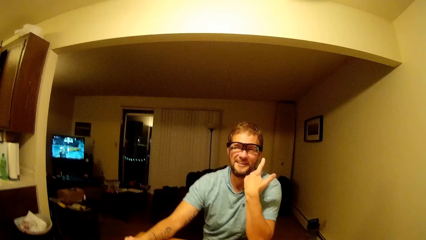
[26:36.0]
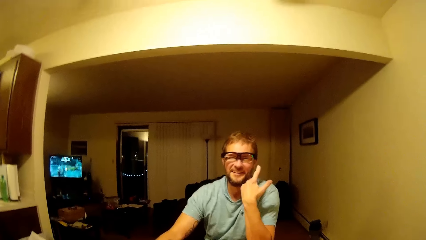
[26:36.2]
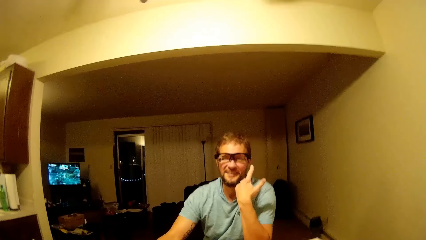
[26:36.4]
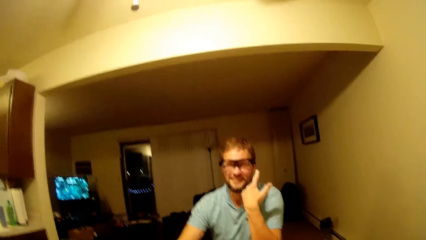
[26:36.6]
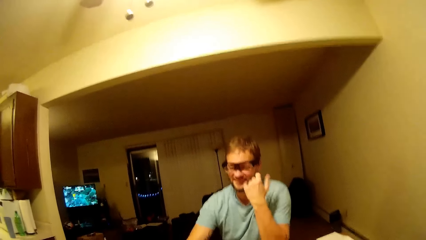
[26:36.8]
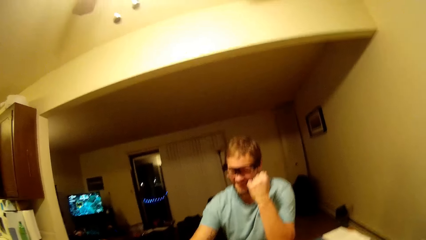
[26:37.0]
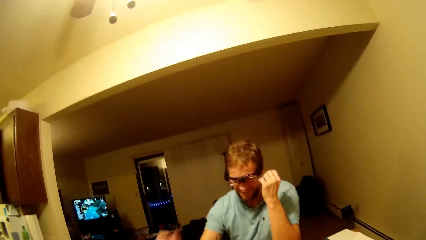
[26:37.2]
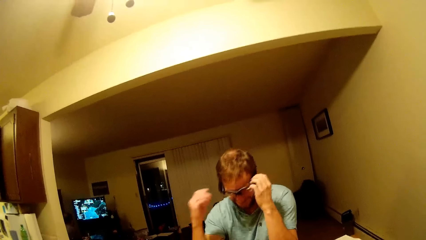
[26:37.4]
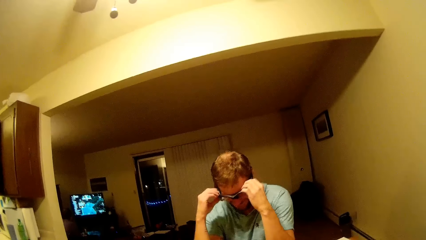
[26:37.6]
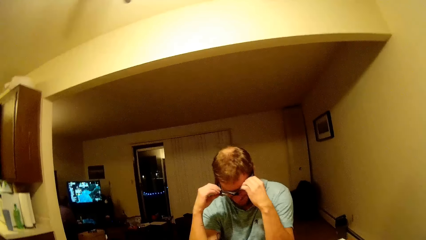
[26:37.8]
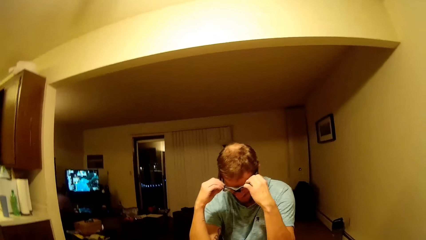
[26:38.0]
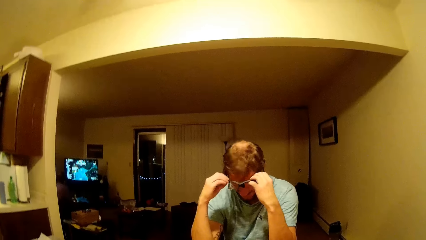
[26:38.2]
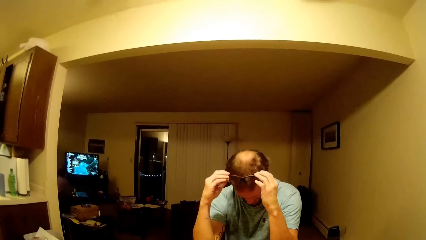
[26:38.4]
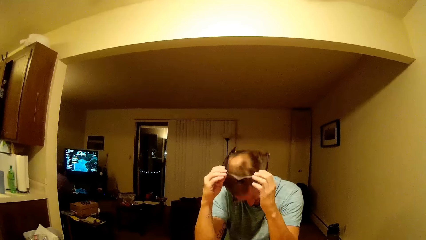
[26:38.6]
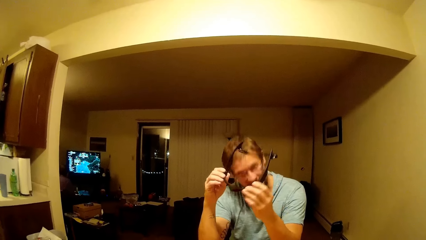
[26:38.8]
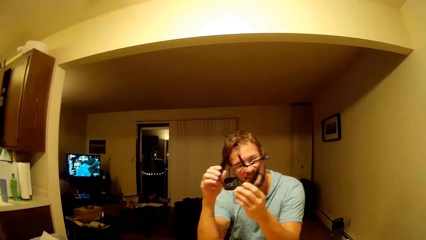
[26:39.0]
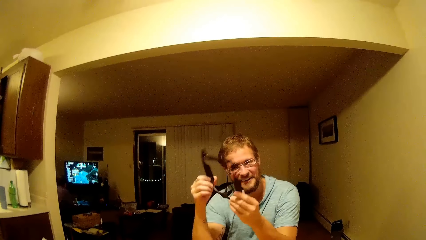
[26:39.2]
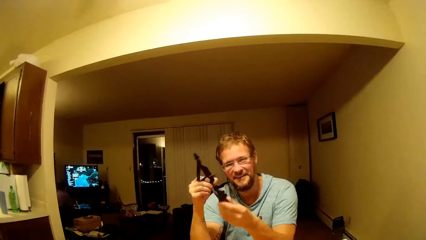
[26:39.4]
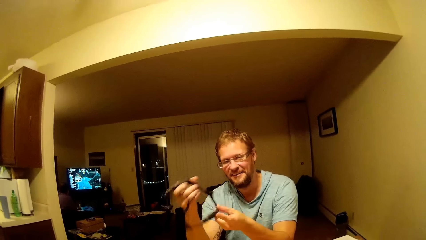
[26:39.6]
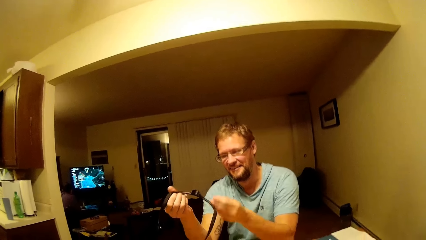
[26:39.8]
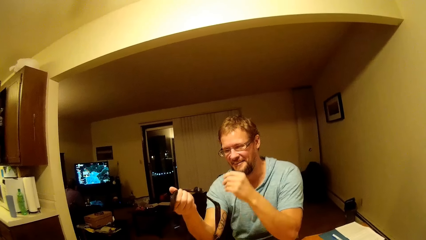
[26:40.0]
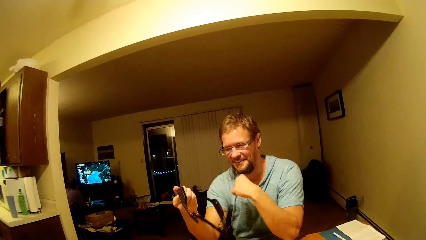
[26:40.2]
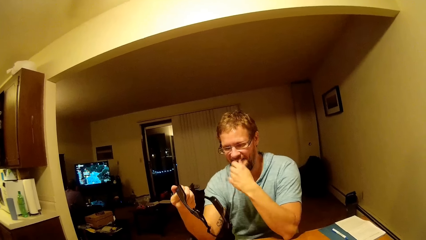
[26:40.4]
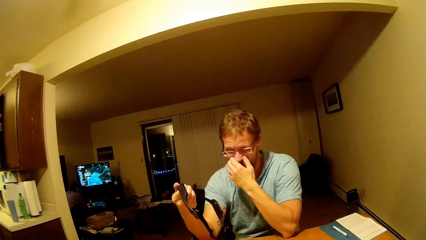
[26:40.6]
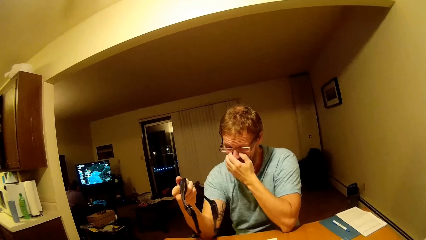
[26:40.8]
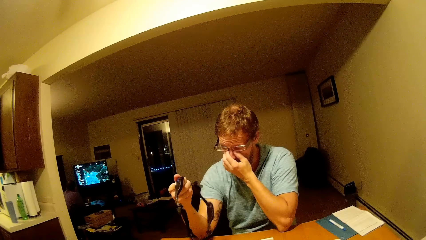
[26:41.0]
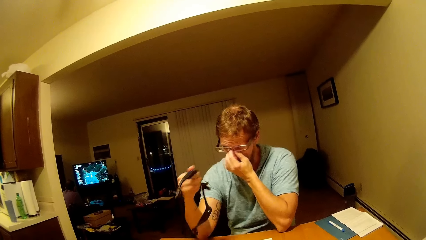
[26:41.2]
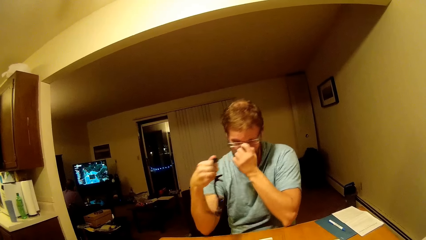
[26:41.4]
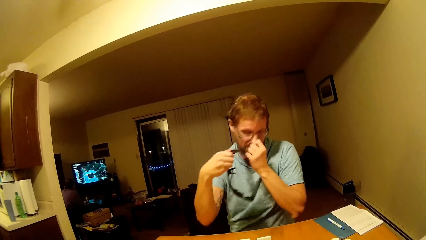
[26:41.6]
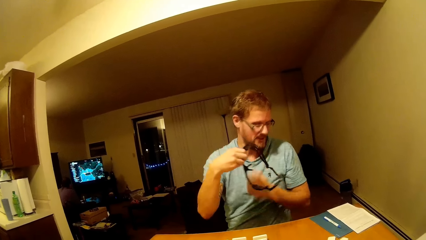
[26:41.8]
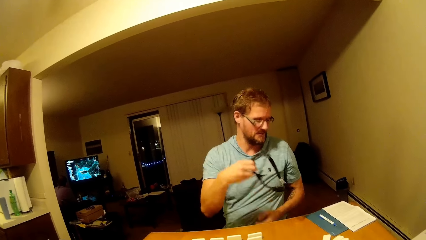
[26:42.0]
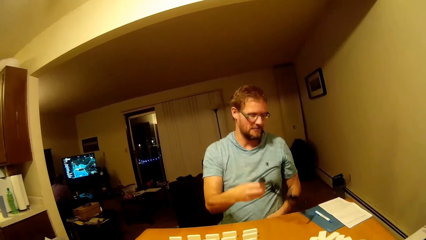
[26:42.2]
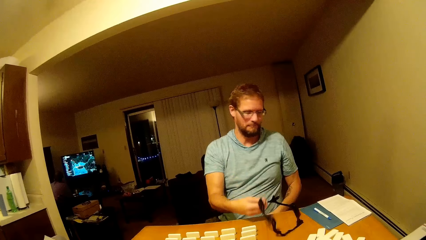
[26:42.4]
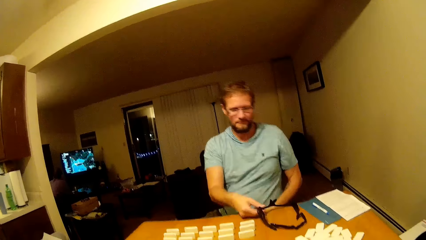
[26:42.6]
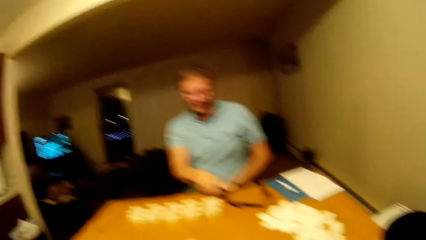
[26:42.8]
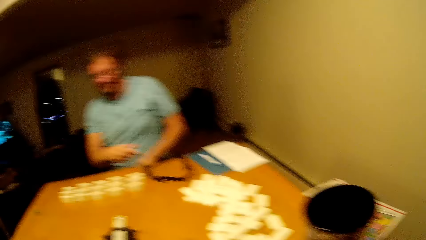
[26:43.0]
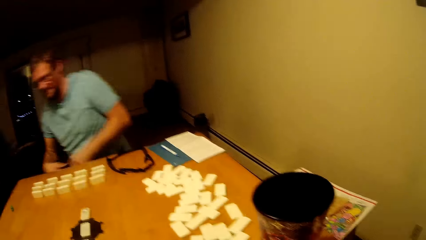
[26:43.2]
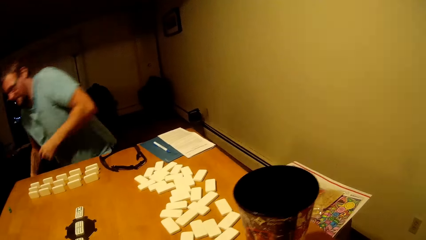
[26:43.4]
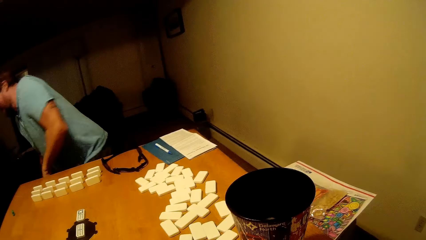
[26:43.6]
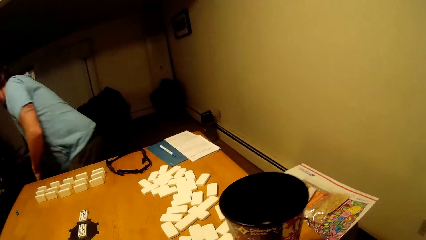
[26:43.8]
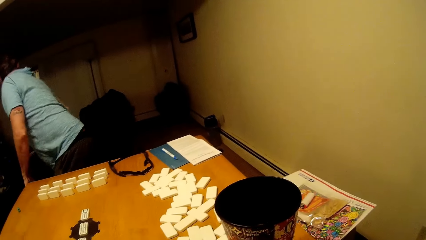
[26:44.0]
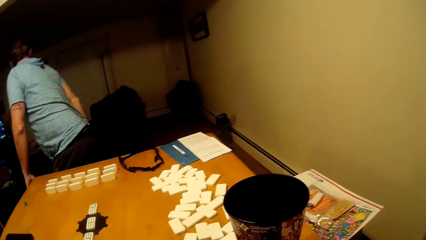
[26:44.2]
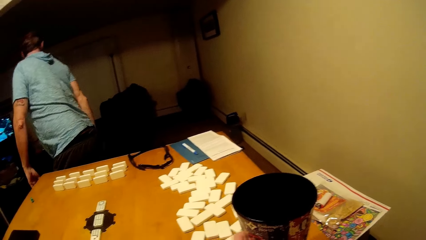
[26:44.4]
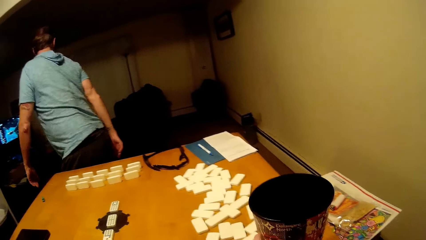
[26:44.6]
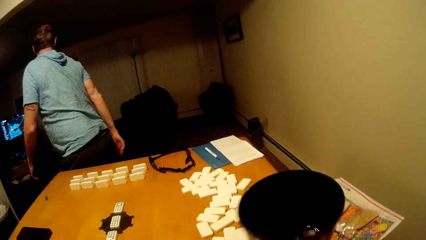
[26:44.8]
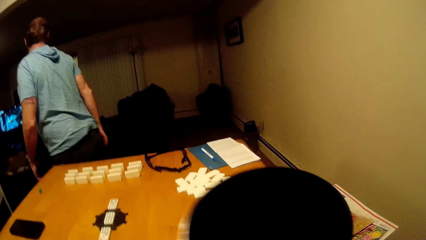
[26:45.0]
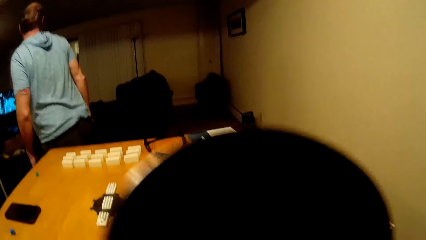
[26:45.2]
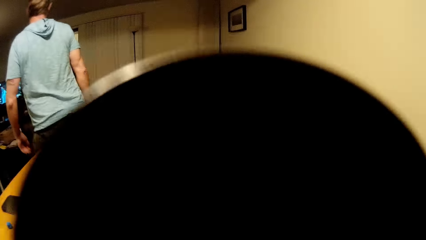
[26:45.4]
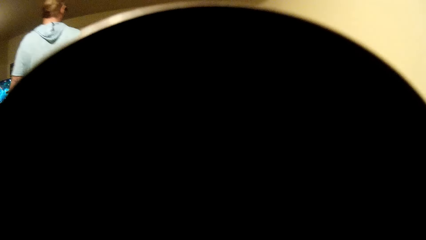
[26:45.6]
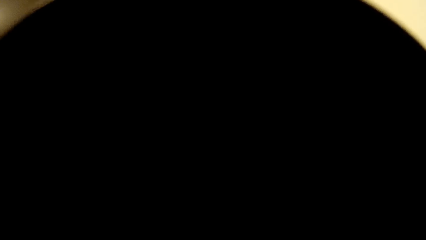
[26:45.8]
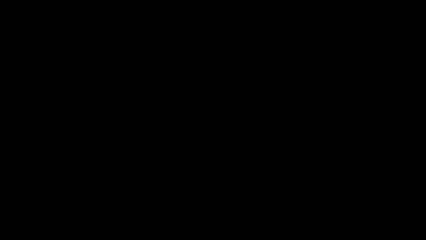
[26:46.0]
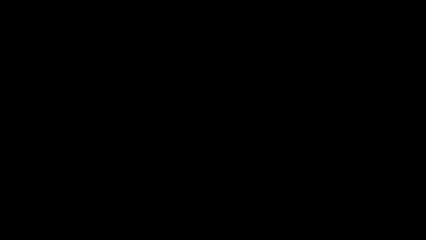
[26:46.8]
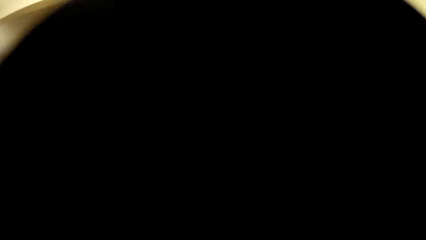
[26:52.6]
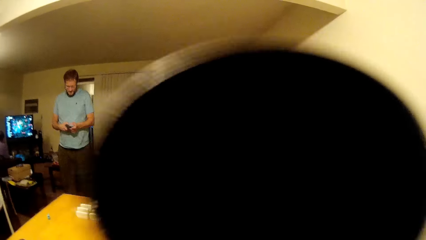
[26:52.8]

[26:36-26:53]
A man removes his sunglasses. The man places the sunglasses on the table. The man stands up and moves around. The camera wearer picks up the coffee mug. They drink the water or coffee.
